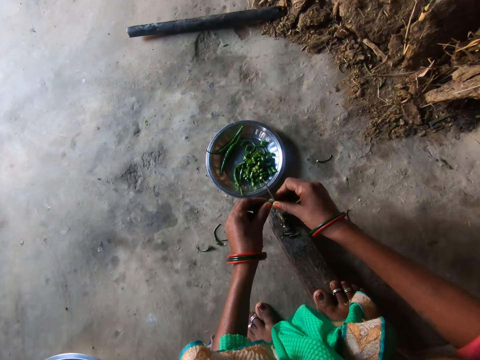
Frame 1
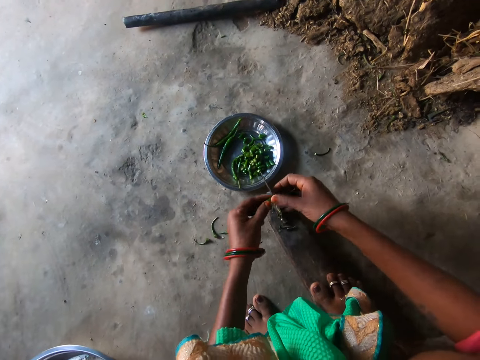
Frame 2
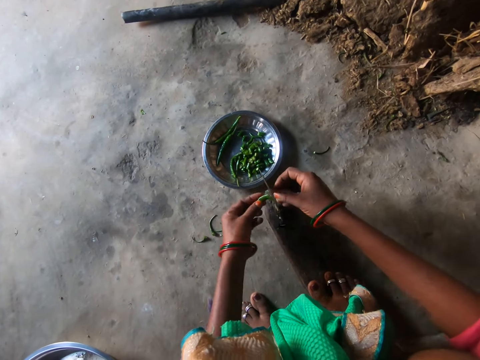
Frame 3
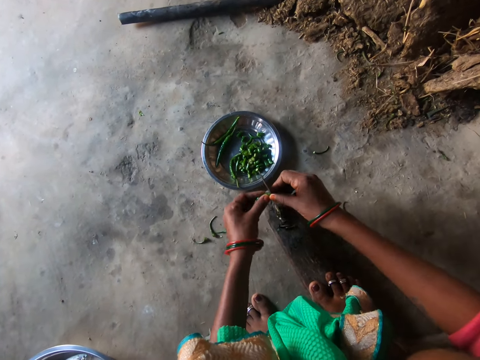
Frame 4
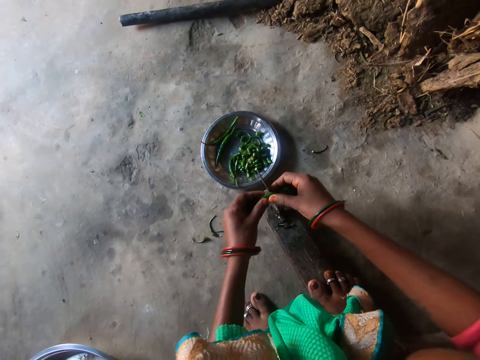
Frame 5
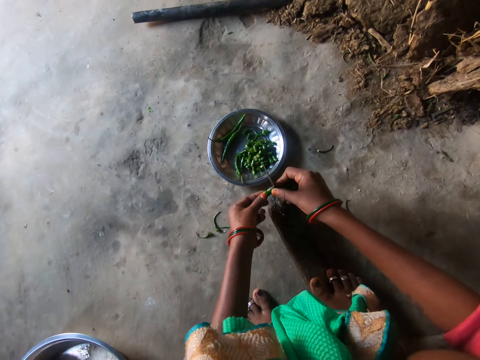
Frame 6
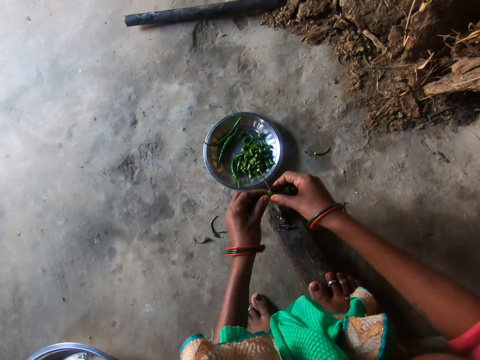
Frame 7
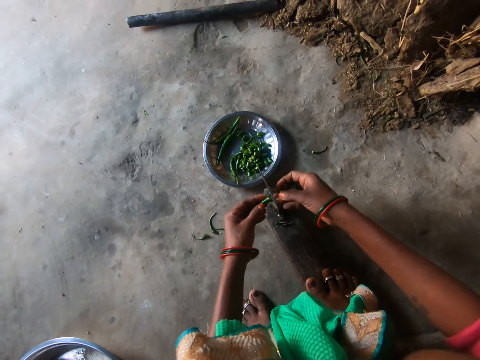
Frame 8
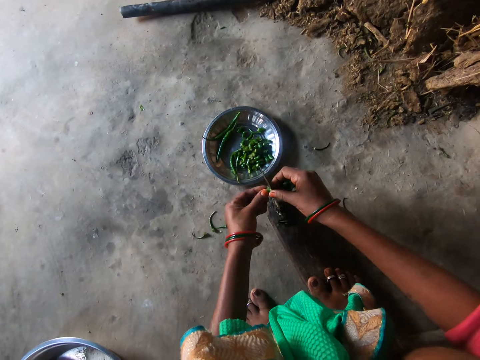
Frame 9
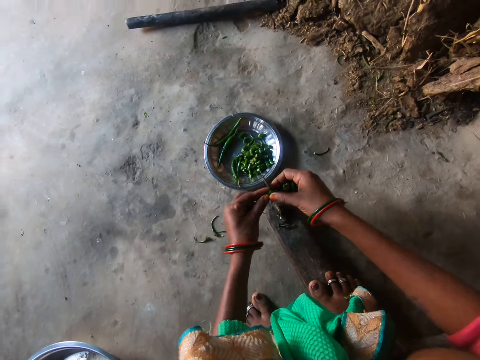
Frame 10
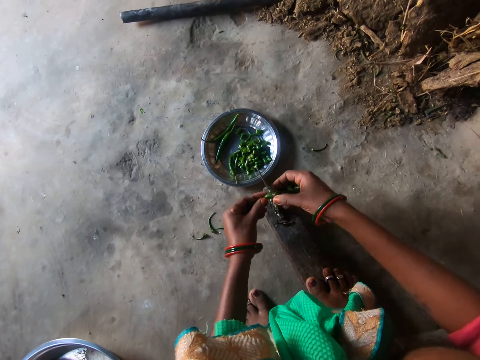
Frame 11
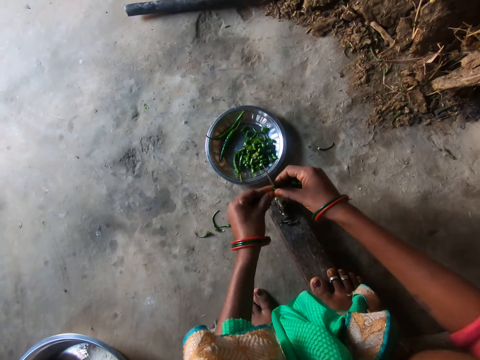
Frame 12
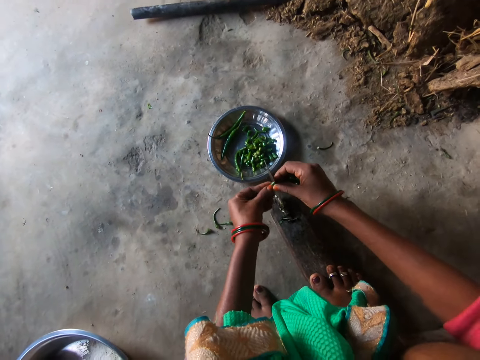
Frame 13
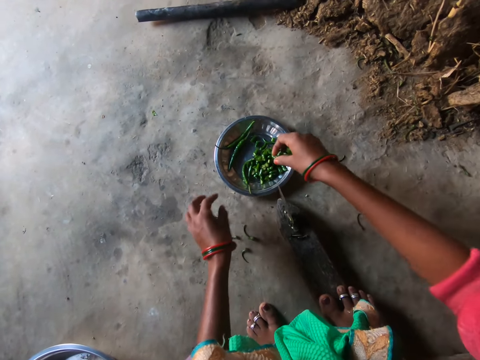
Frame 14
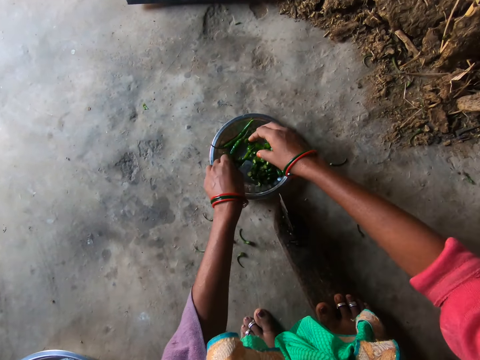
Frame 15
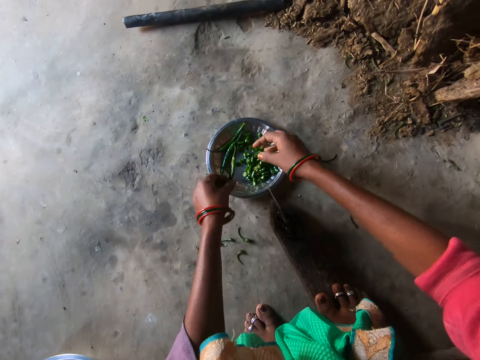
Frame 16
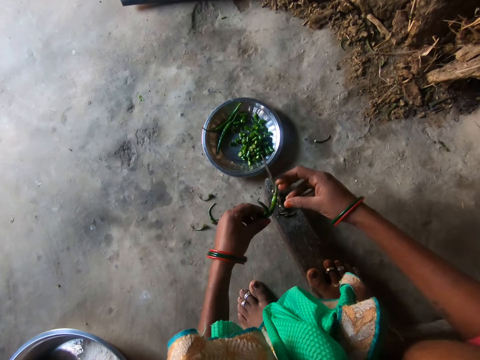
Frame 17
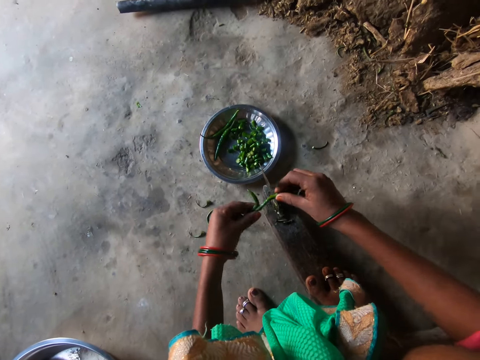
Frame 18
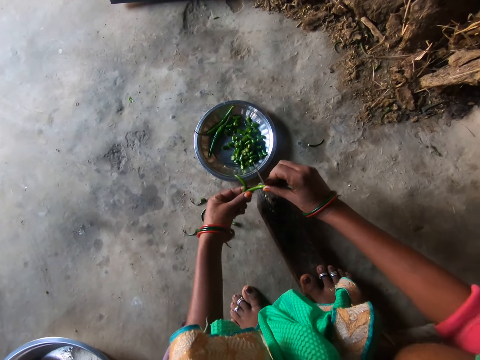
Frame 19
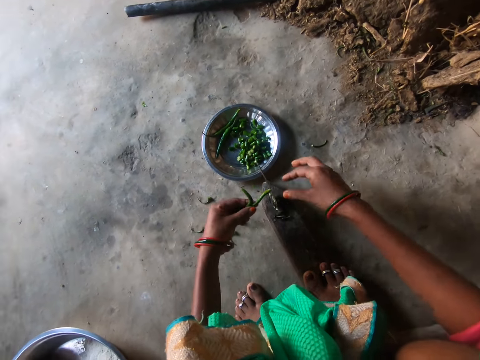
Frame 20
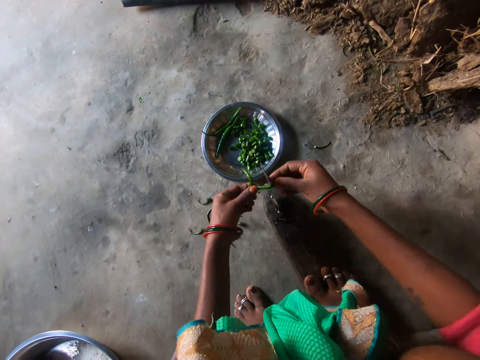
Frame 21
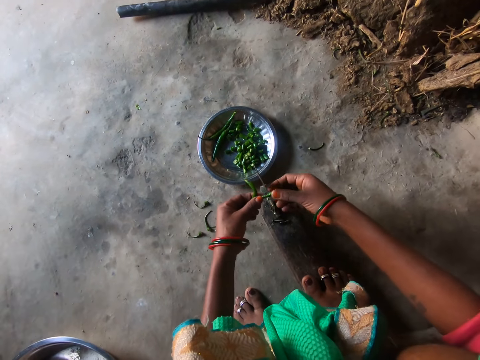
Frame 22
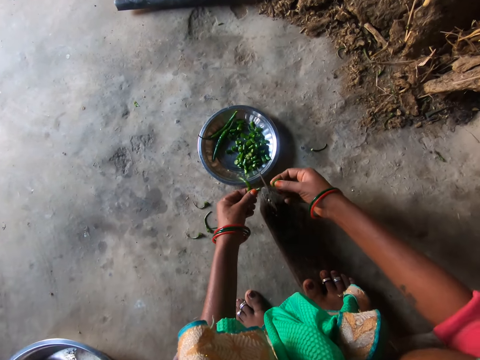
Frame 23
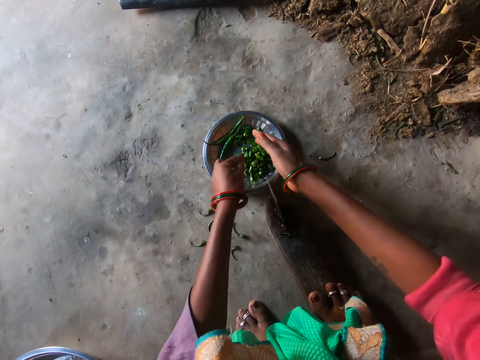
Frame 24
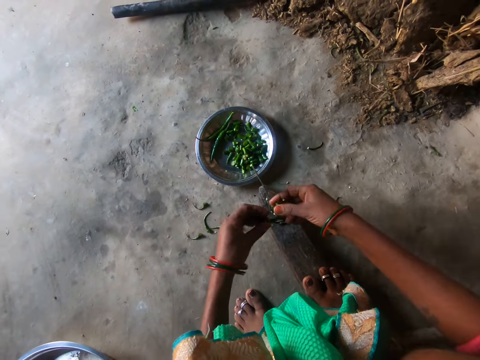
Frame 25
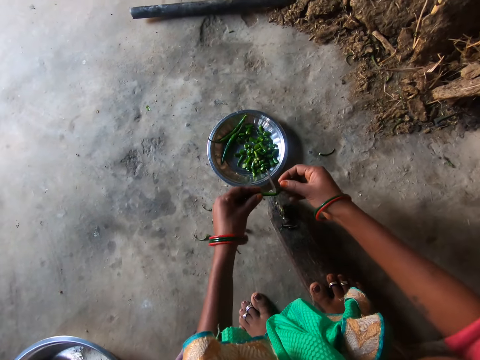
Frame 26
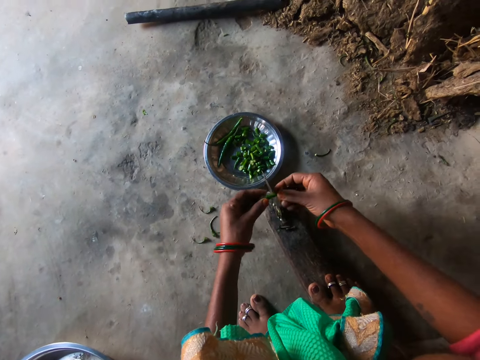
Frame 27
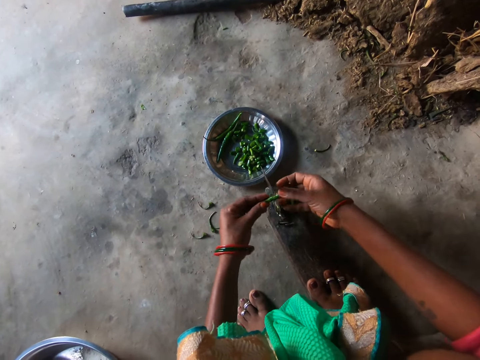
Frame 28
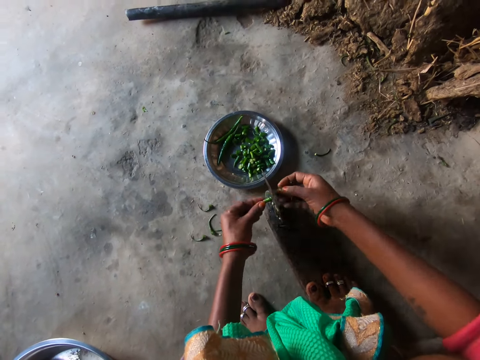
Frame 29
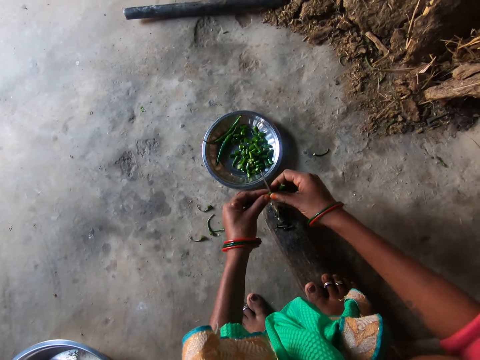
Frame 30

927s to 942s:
The camera wearer cuts pepper. She drops the small pieces of chili in her right hand in the plate. She takes chilis in the plate with her left hand. She cuts the chili with the knife. She drops the small pieces of chili in her right hand in the plate. She cuts the chili with the knife. She takes the pepper.

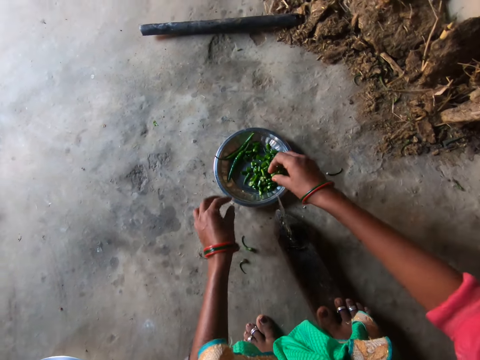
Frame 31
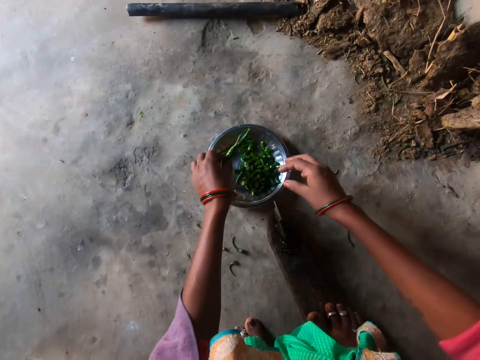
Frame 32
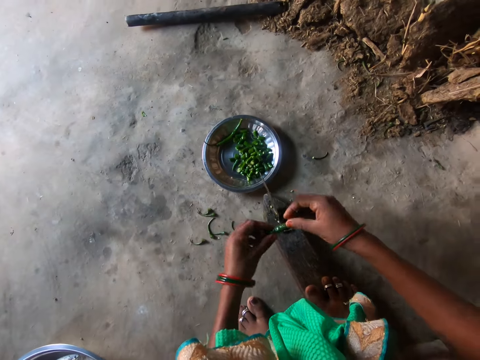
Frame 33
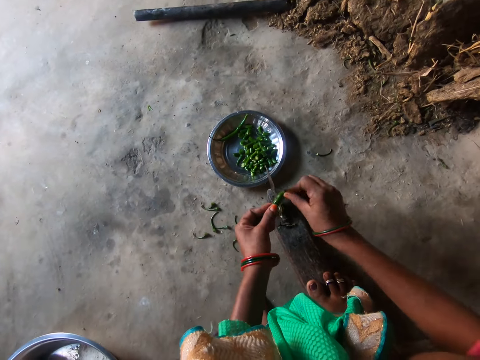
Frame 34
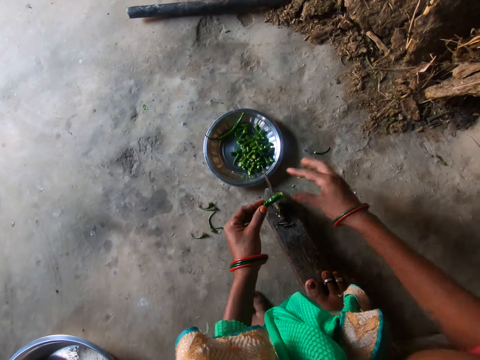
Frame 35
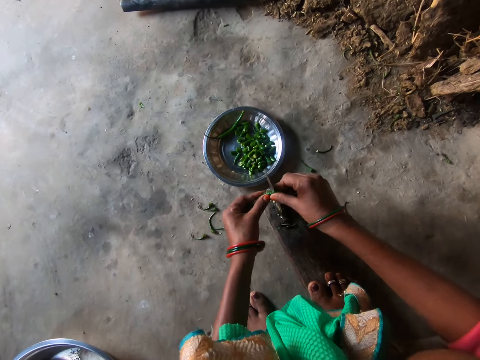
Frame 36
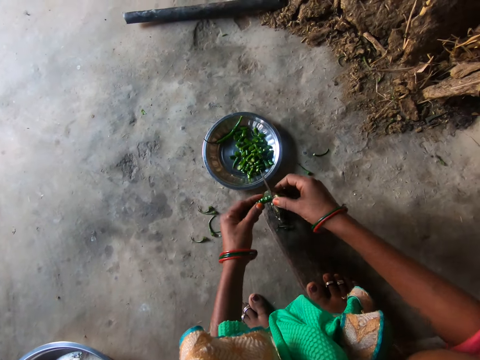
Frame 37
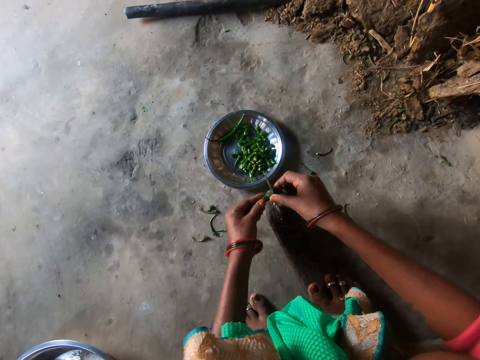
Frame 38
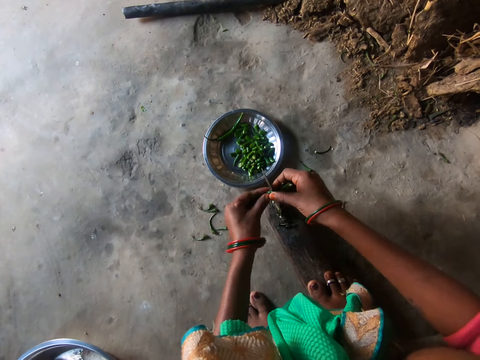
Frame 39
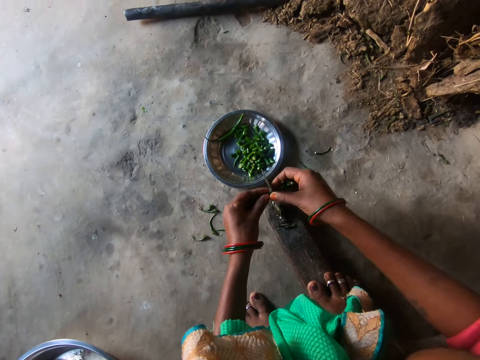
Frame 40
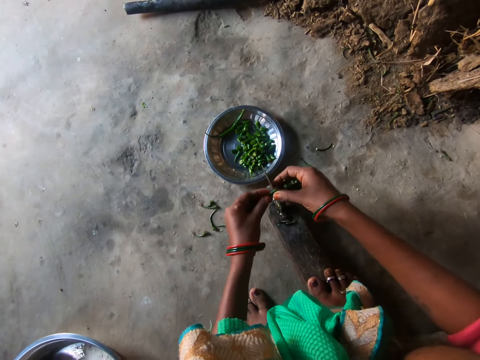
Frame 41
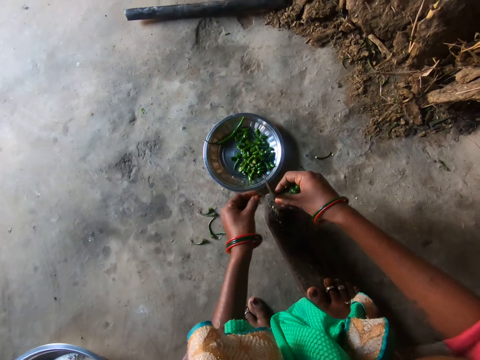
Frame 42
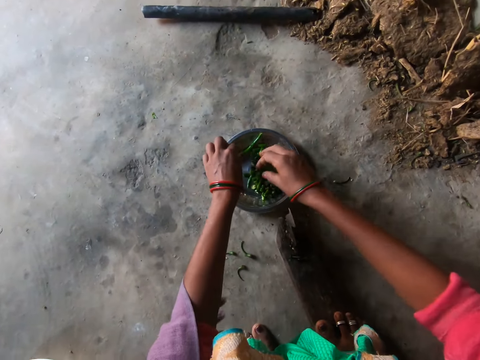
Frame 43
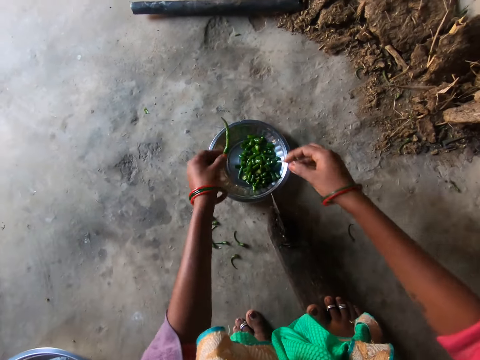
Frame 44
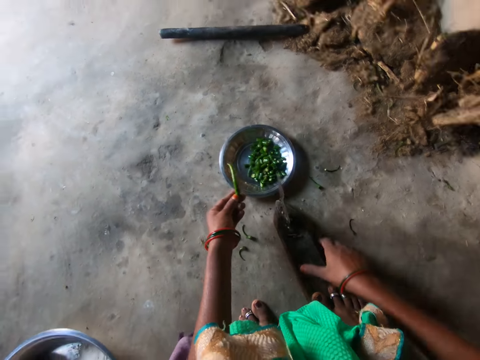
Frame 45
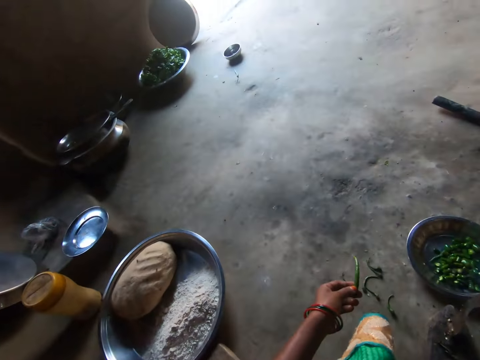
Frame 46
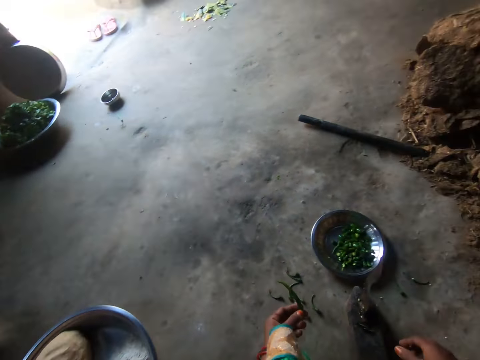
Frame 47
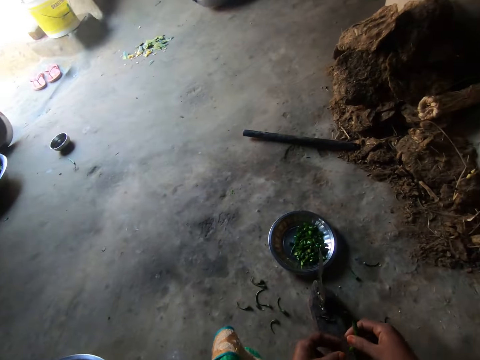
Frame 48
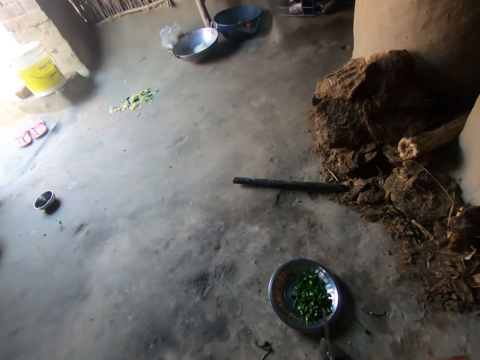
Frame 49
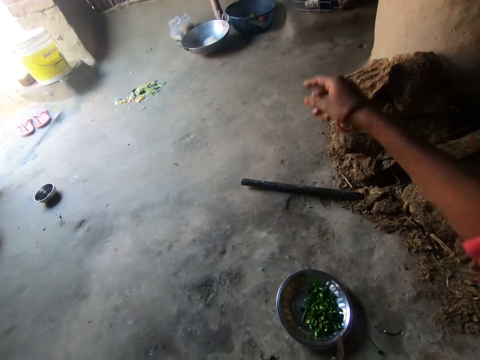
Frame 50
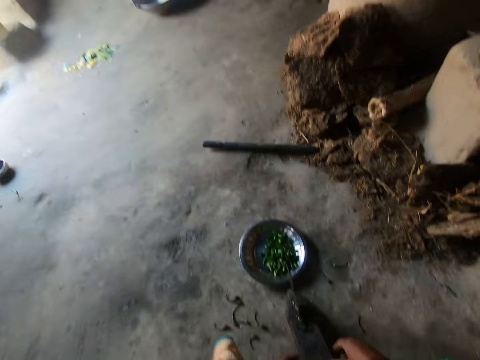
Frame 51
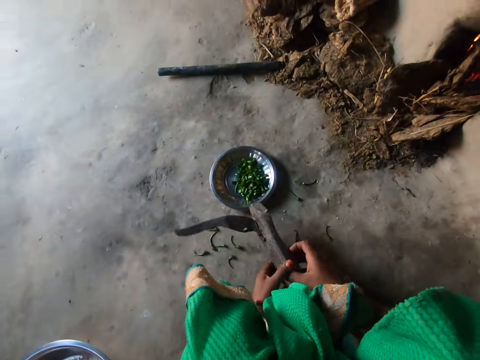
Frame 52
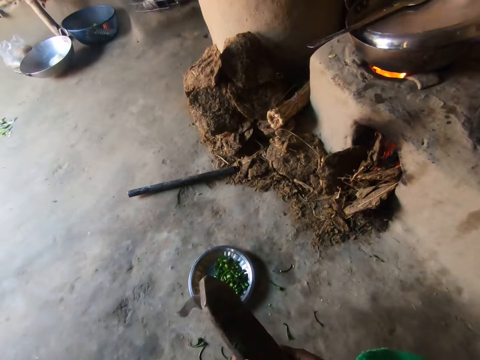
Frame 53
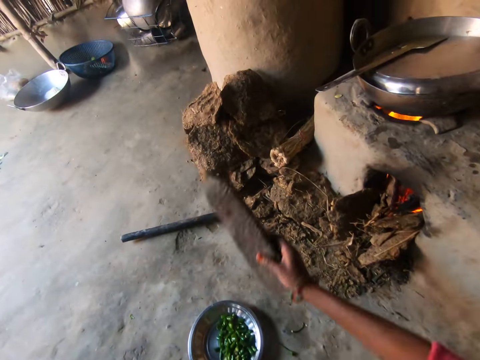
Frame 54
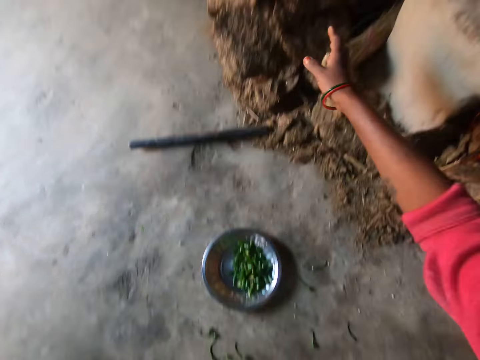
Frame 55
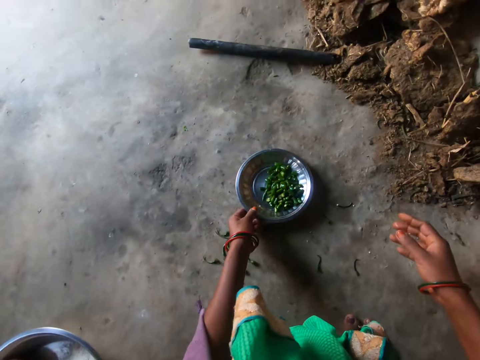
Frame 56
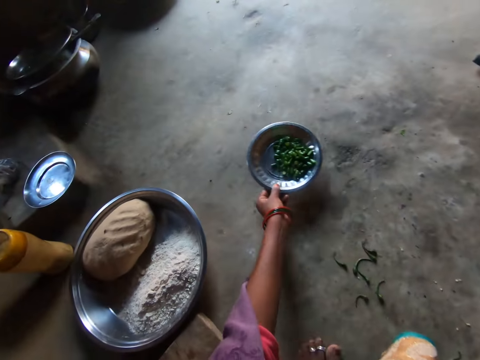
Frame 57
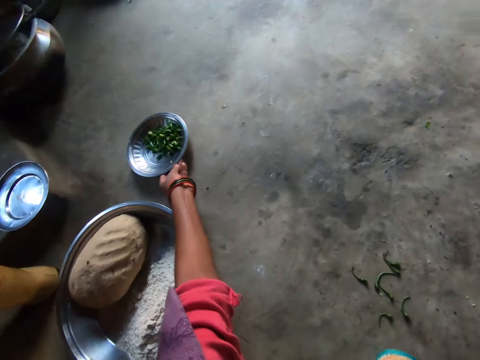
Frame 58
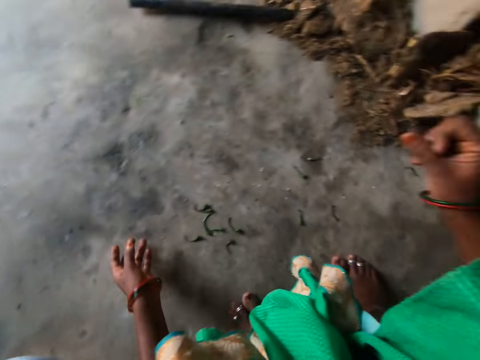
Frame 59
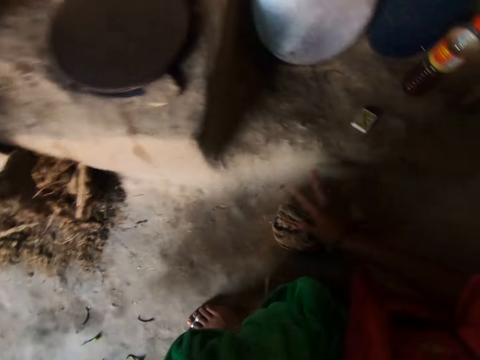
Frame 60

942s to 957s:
The camera wearer drops the small pieces of chili in her right hand in the side plate. She takes a chili in the plate with her left hand. She cuts the chili with the knife. She breaks the pepper. She drops the small pieces of chili in her right hand in the plate. She takes a chili in the plate with her left hand. She looks around. She moves the chili to her right hand. She throws the pepper in her hand to the side. She carries the knife or file on the floor with both hands. She picks up the file. She tosses the knife on the floor beside the stove. She carries the plate on the floor with her left hand and places the plate on the floor.
